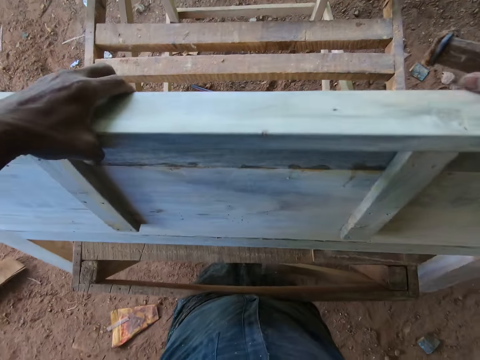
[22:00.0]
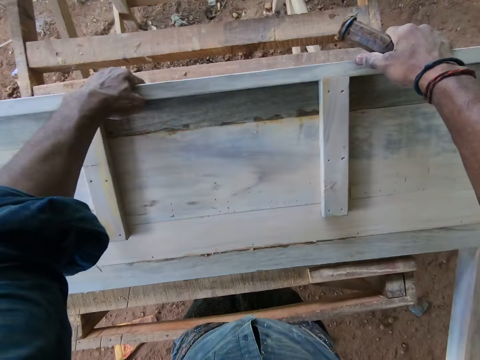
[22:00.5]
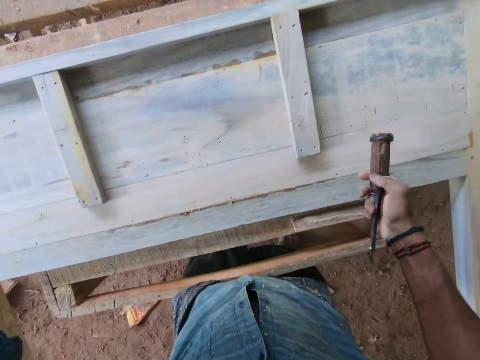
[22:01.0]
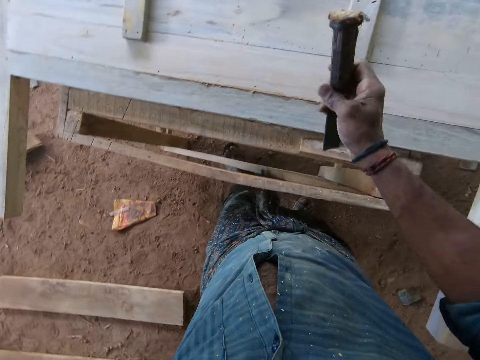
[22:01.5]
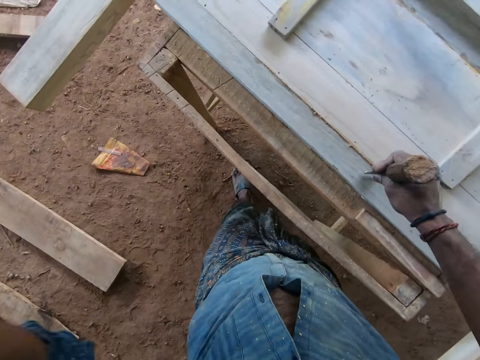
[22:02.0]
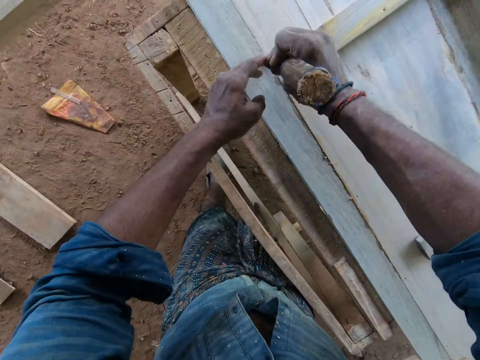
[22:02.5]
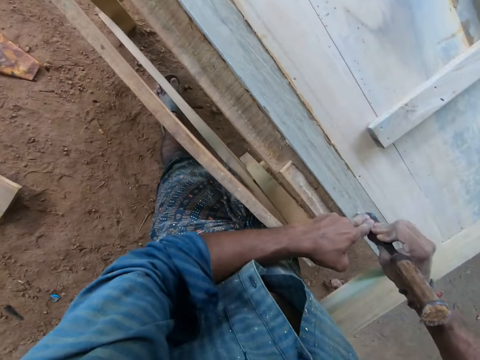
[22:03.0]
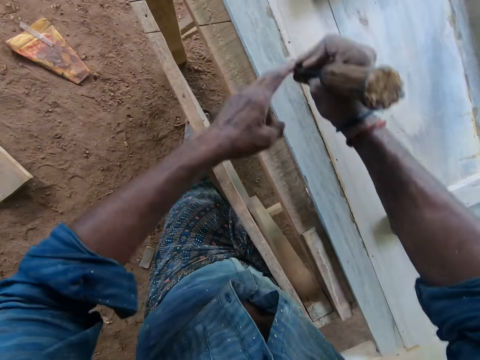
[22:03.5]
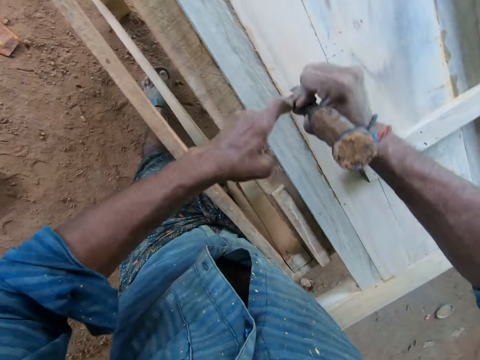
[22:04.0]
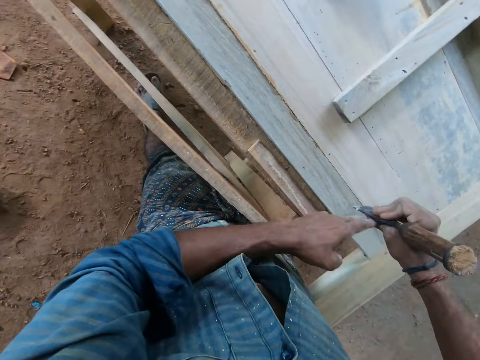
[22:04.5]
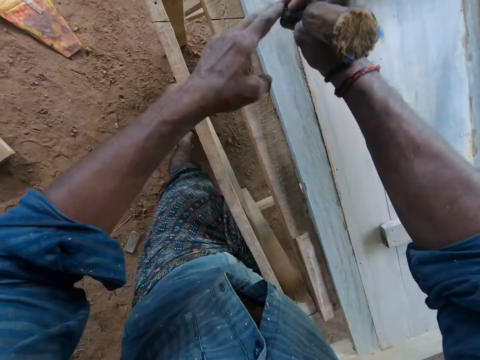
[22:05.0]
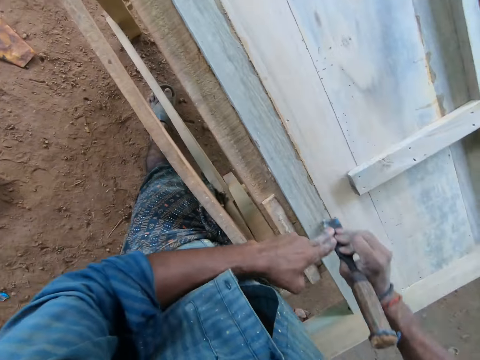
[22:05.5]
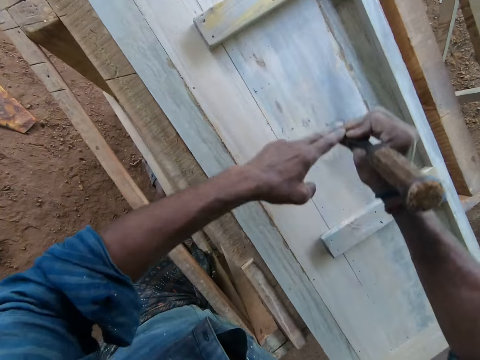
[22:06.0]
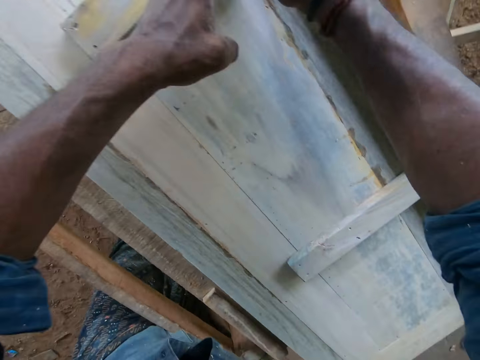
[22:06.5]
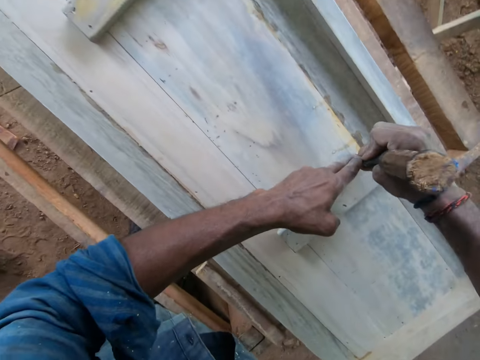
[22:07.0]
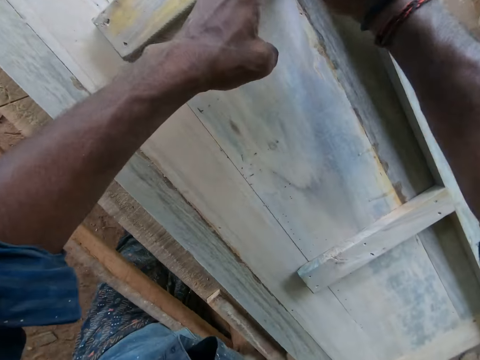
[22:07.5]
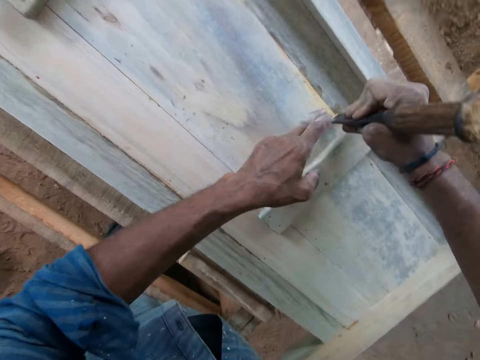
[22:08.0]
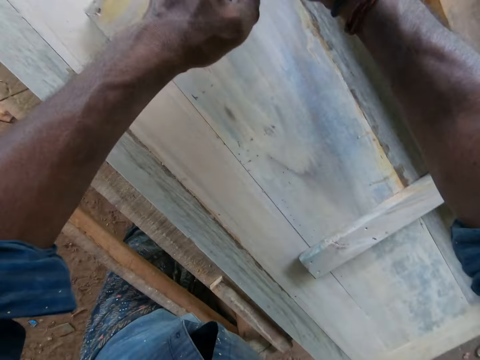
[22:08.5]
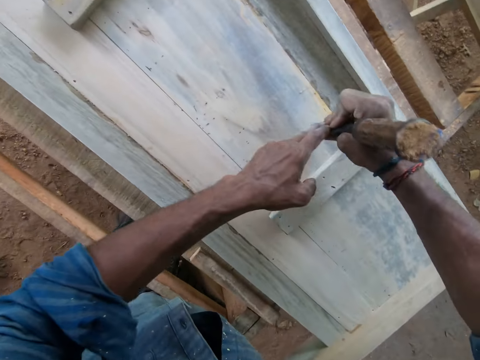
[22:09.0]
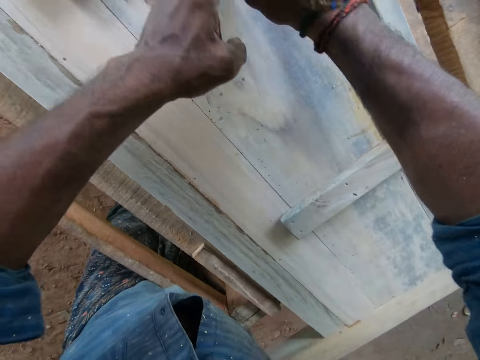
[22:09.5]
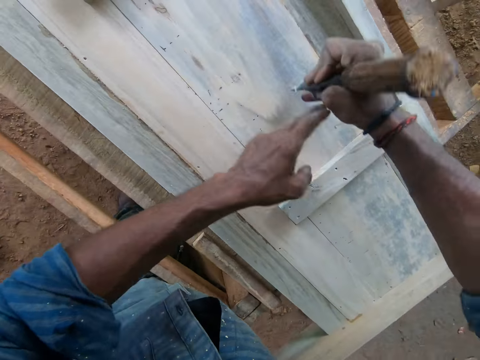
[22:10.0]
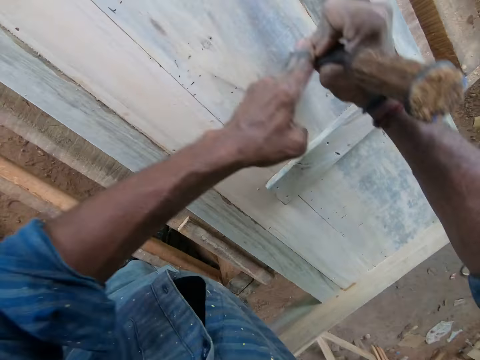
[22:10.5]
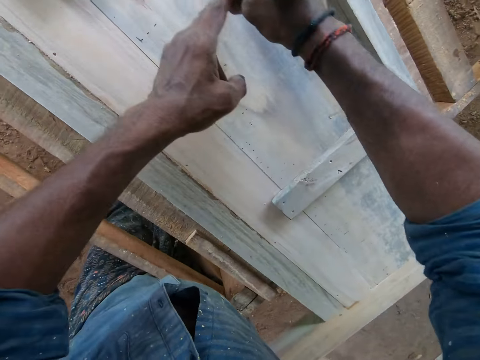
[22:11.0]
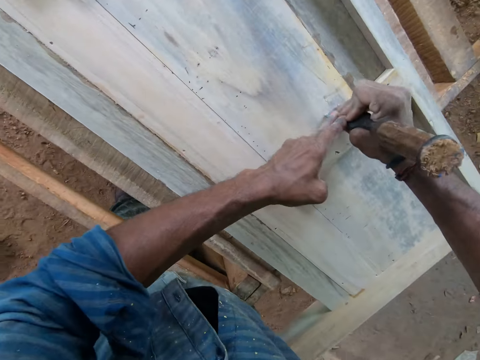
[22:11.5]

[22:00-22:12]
The camera wearer raises the left hand. He adjusts the camera on his head with his left hand. He puts the chisel on the wood. He lowers the left hand. He chisels the wood on the workbench with the chisel in his hands.

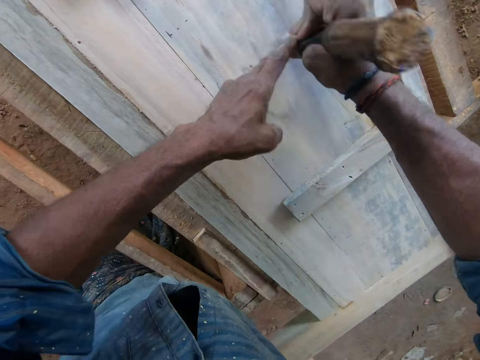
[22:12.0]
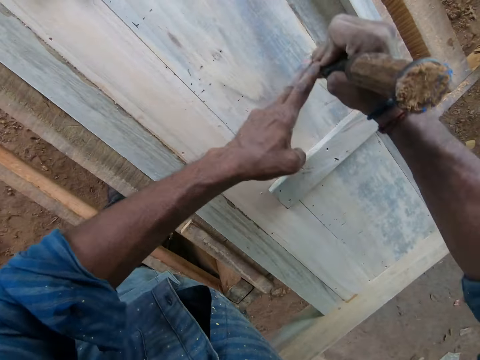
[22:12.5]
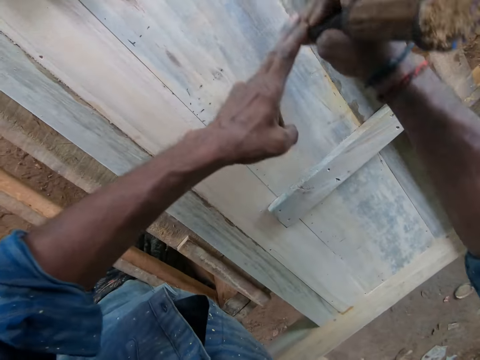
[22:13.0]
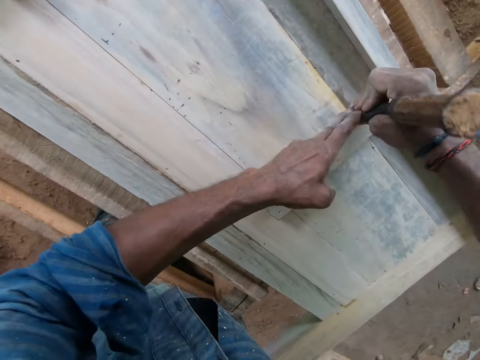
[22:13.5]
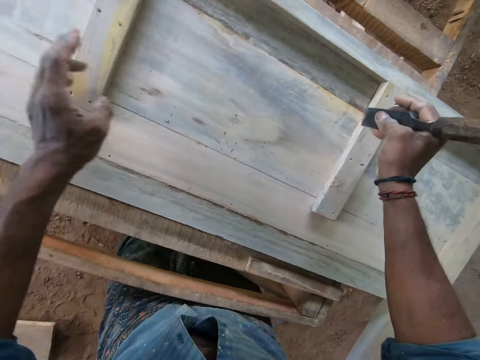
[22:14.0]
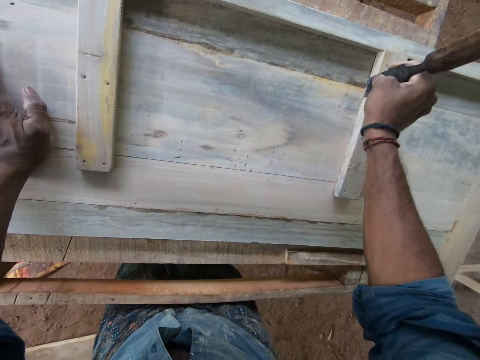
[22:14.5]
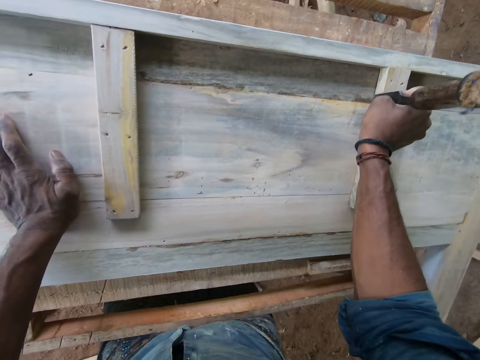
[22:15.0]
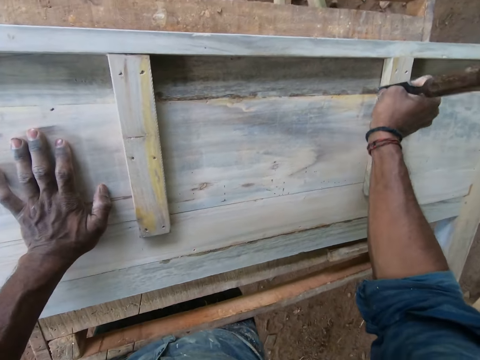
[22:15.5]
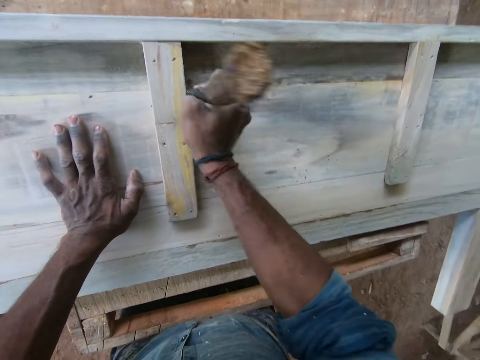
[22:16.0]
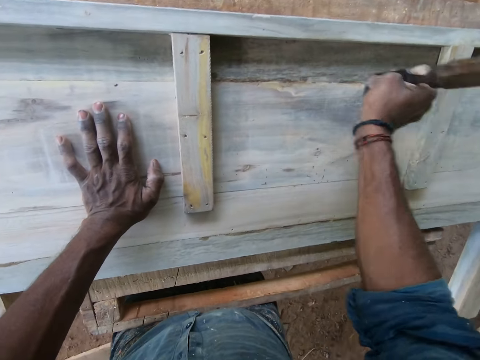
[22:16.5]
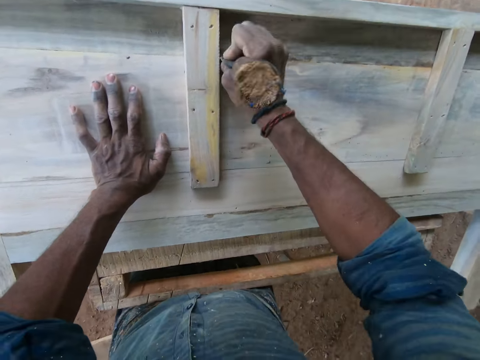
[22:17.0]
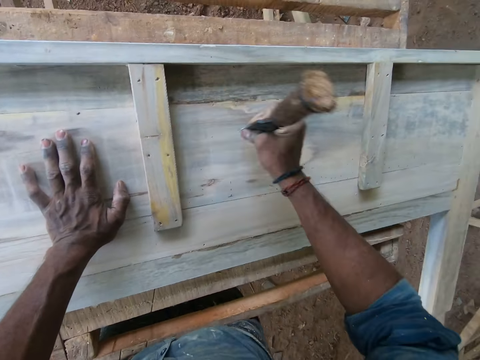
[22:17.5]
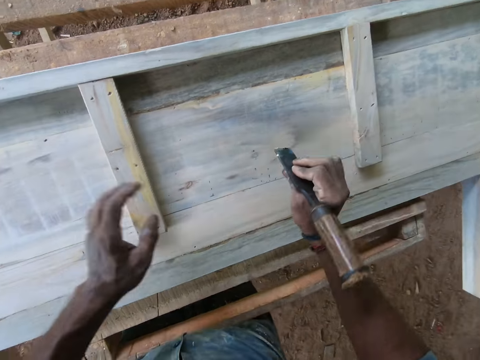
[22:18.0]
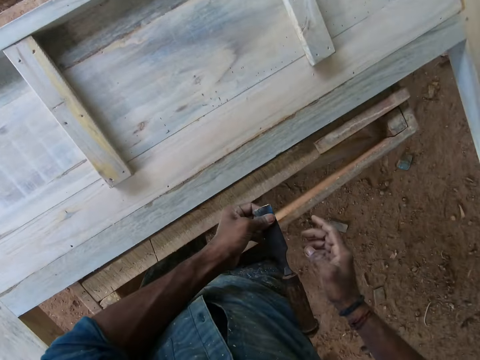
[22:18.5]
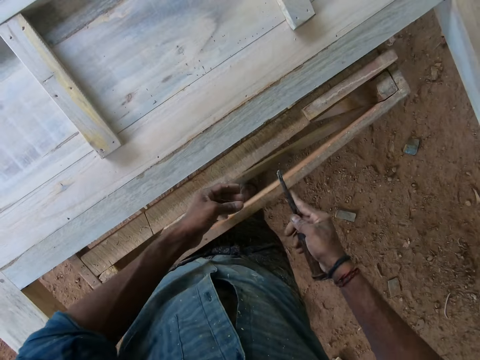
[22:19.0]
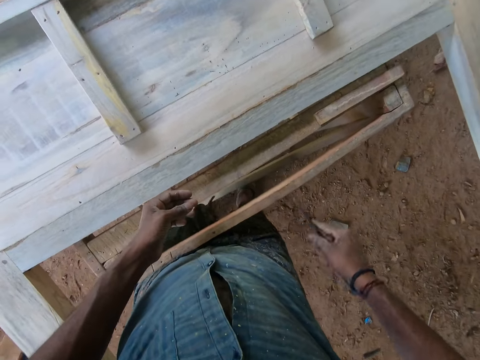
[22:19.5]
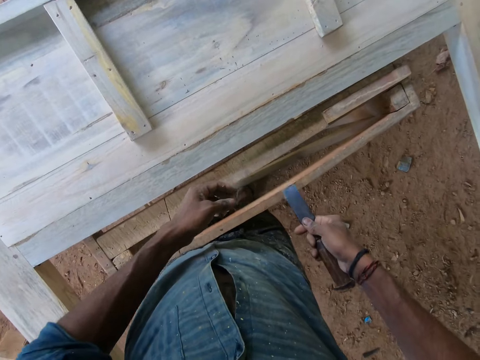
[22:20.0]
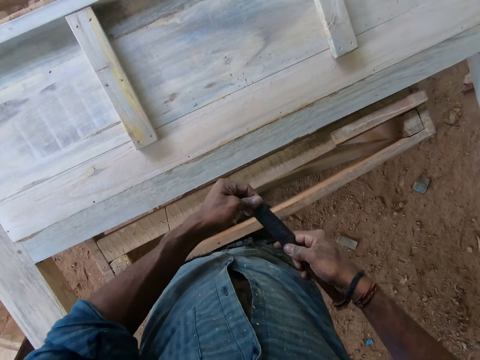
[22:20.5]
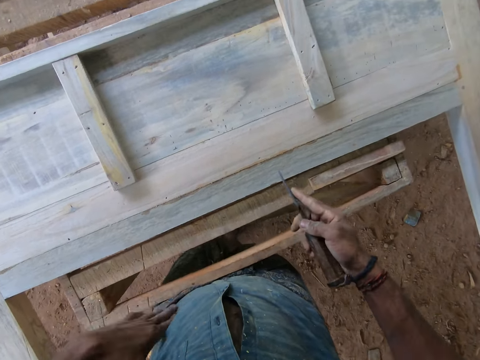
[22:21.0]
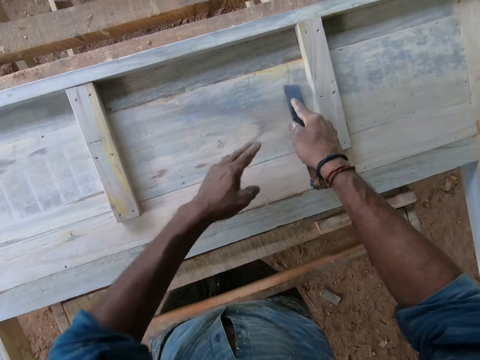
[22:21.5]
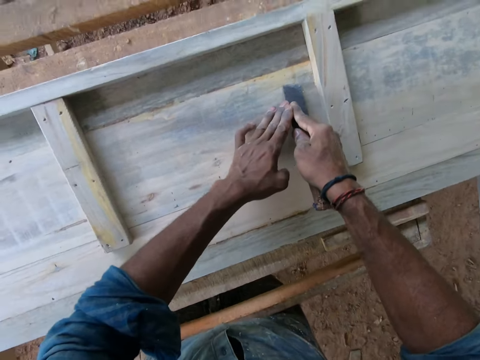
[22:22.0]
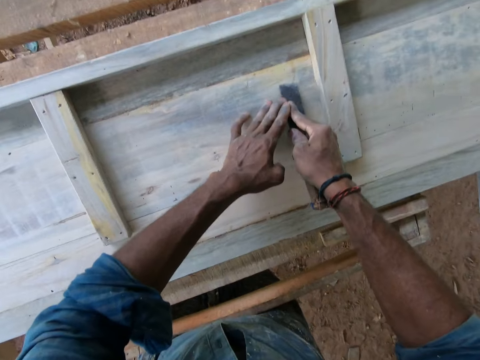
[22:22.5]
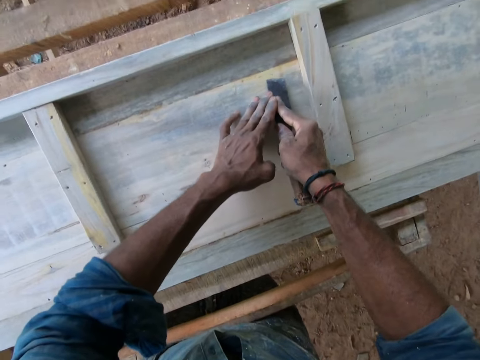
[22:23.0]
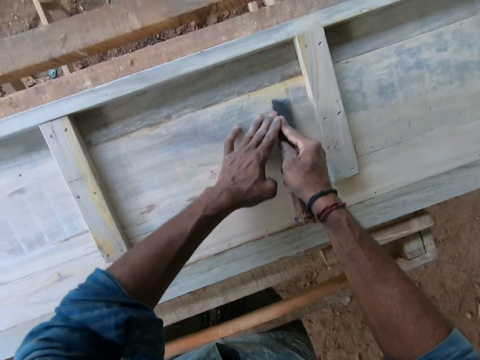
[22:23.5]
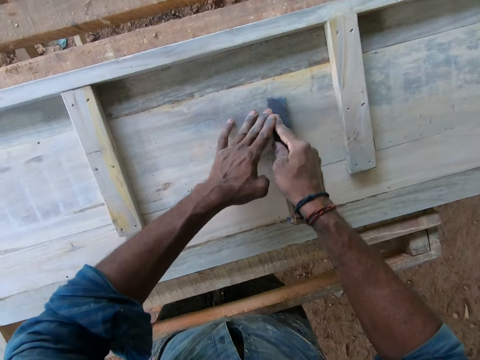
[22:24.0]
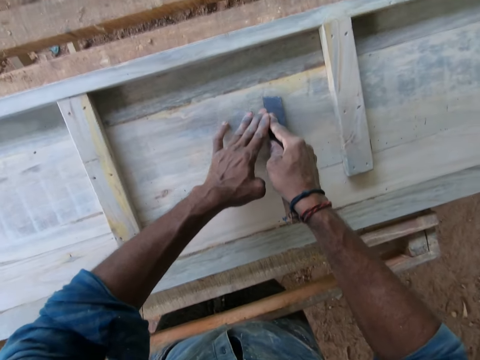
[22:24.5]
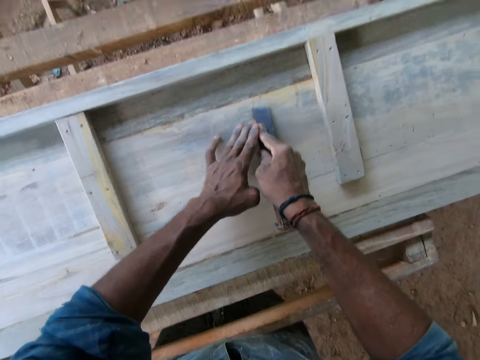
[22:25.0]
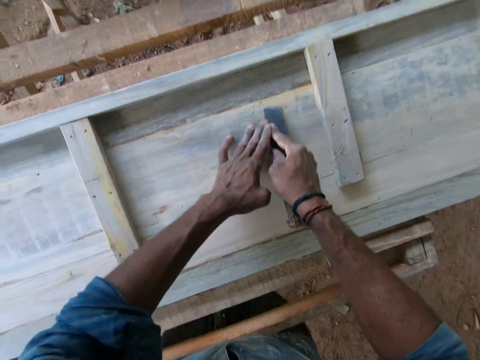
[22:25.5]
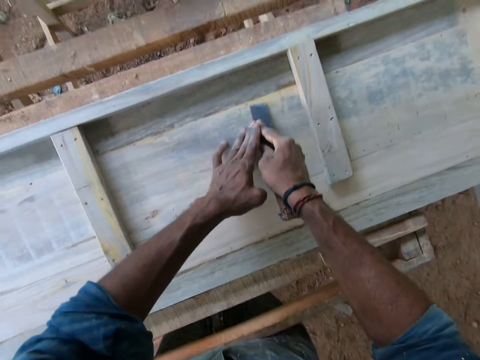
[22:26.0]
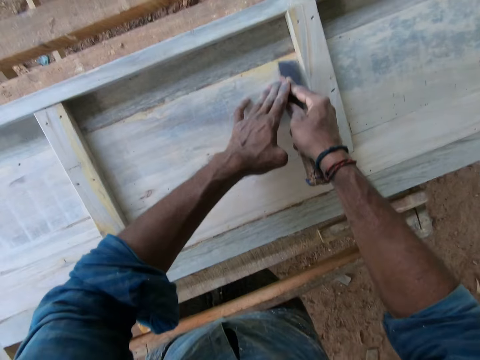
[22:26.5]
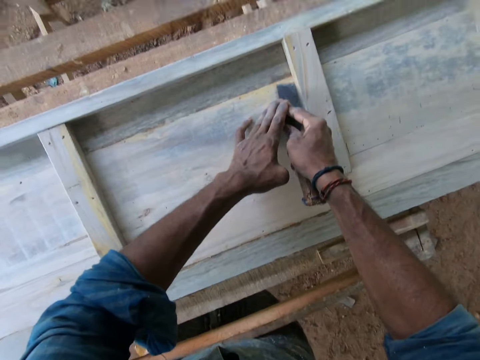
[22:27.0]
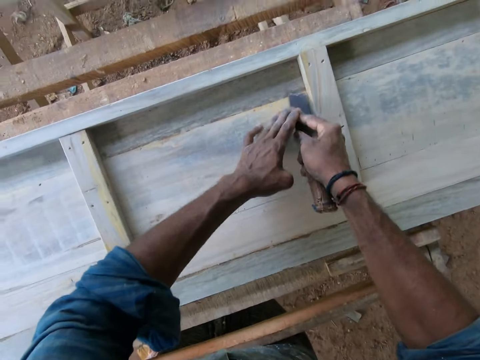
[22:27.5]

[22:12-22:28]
The camera wearer removes his left hand from the chisel in his right hand. He places his left hand on the wood on the workbench. He chisels the wood on the workbench with the chisel in his right hand. He holds the chisel with both hands. He touches the blade of the chisel with his left hand. He rubs the chisel on the wood. He removes his left hand from the blade of the chisel in his right hand. He sharpens the blade of the chisel in his right hand with the workbench on the ground. He touches the blade of the chisel with his left hand. He removes his left hand from the blade of the chisel in his right hand. He cleans his left hand with his shirt. He chisels the wood on the workbench with the chisel in his hands.
